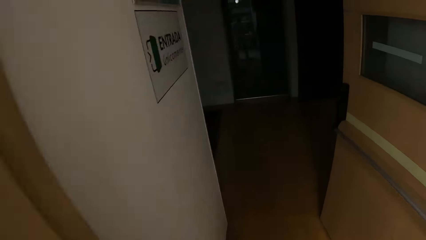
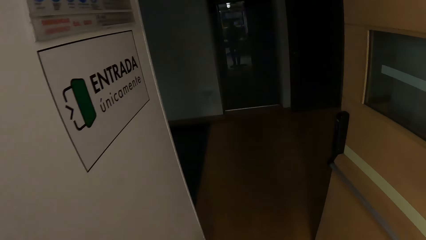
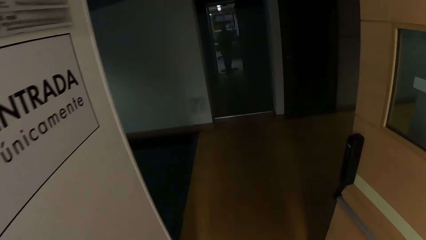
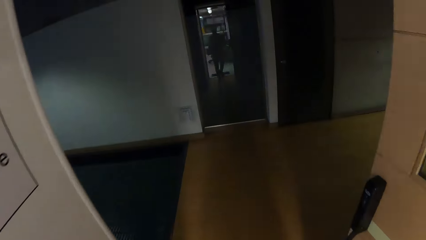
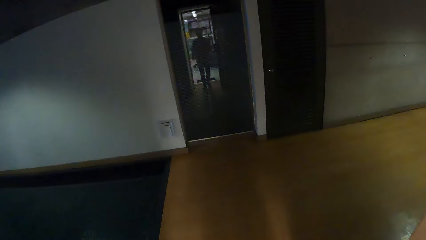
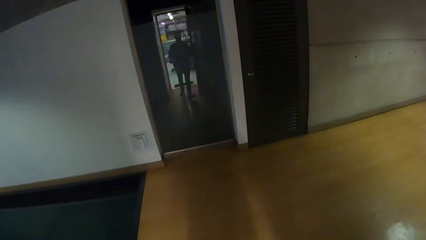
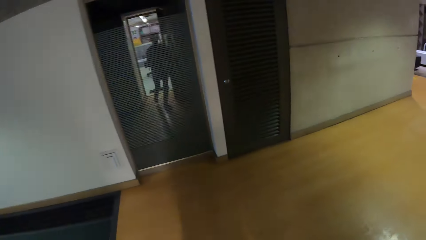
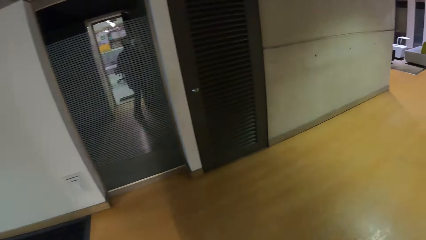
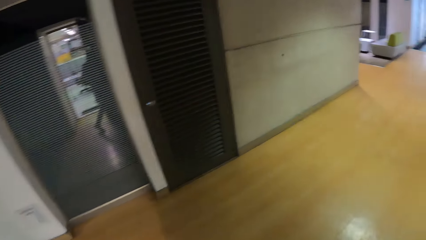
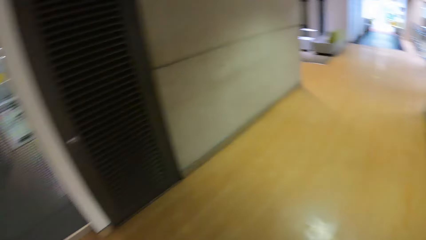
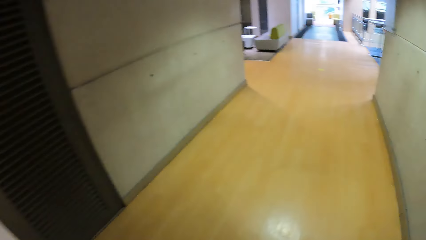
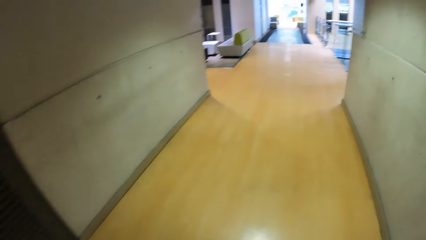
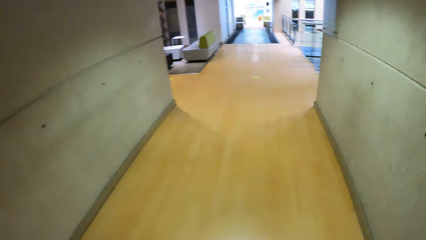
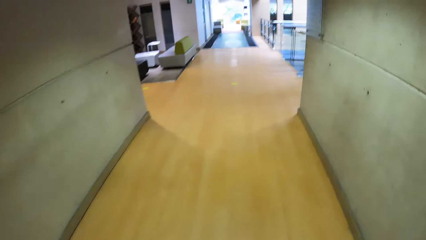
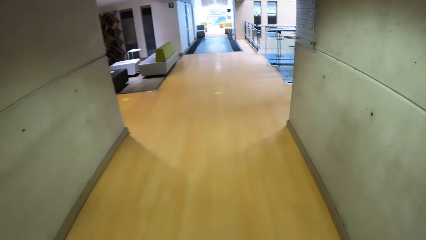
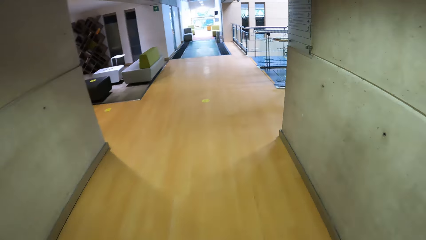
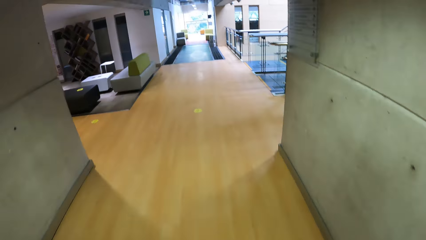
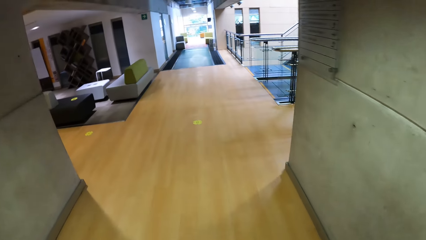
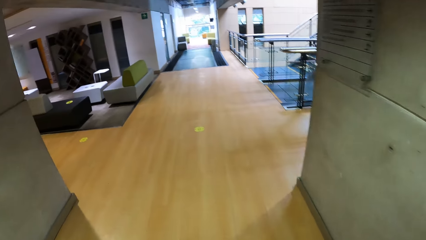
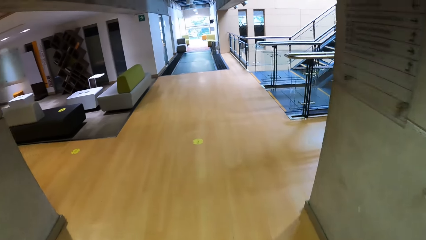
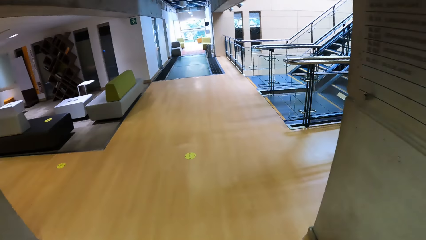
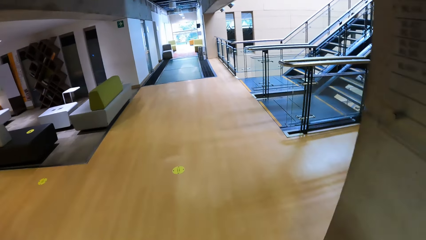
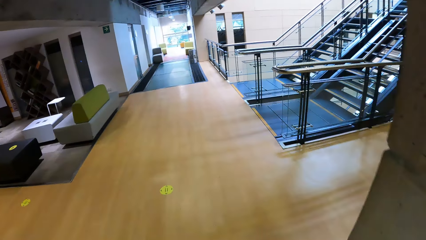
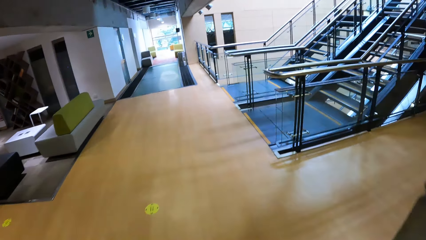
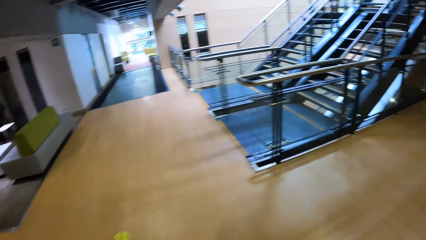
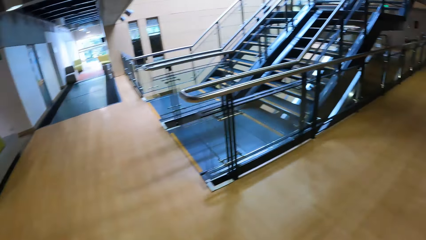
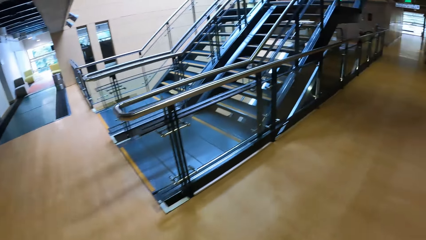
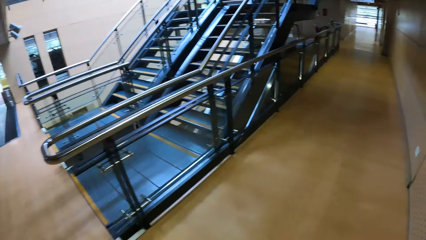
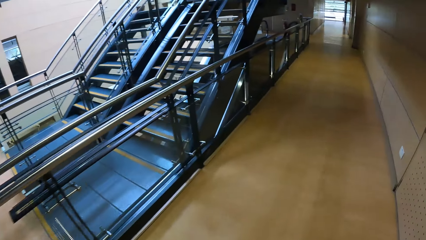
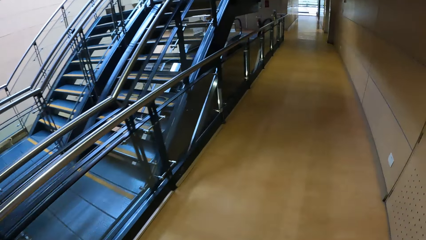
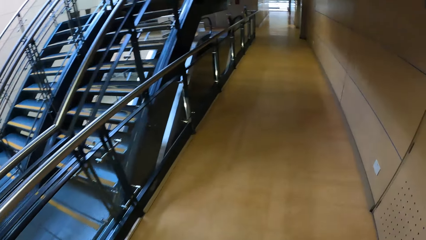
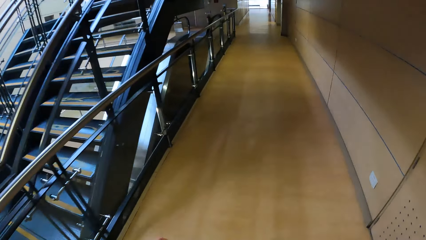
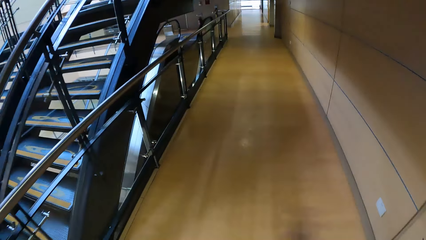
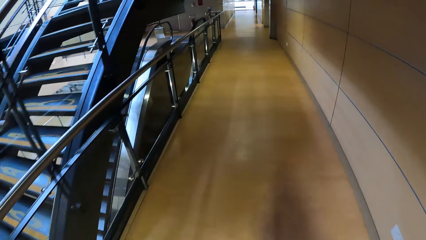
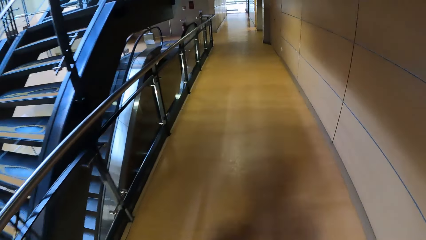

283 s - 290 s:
The camera wearer walks on the corridor.

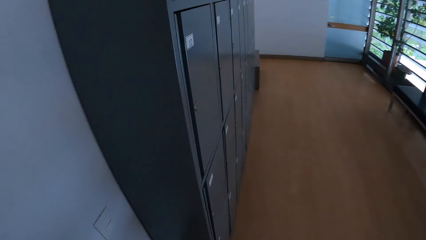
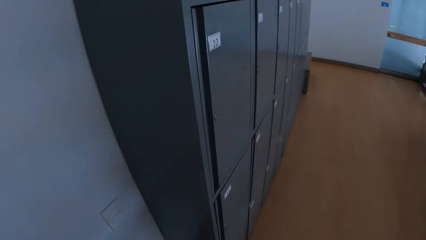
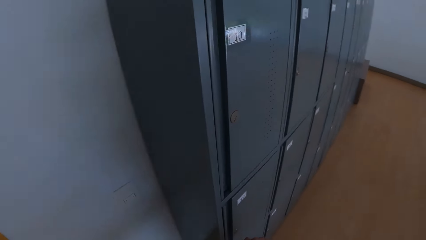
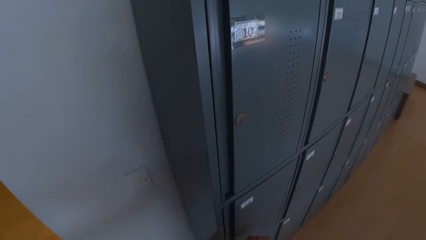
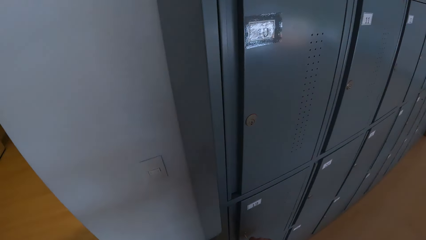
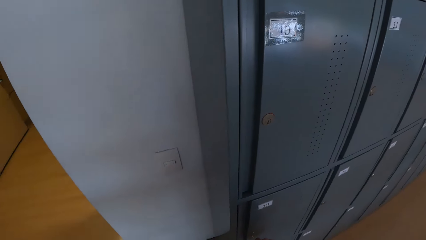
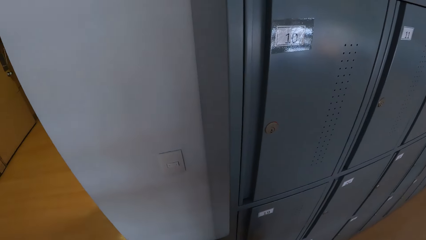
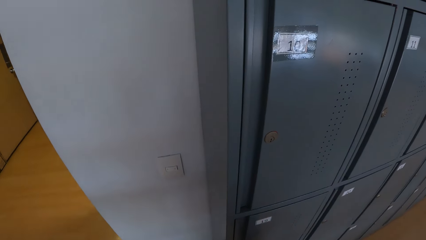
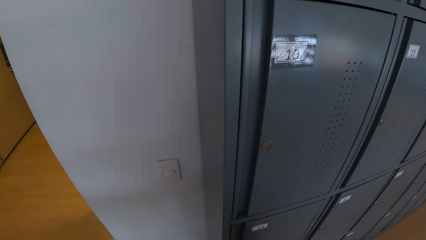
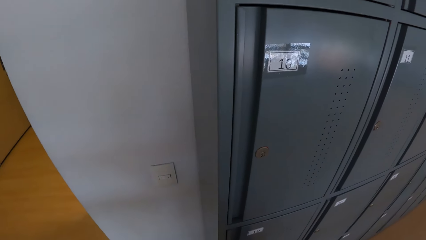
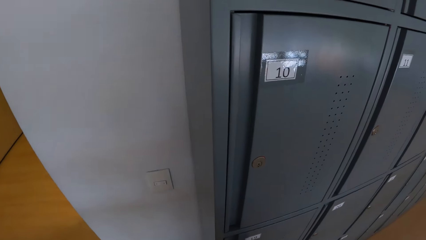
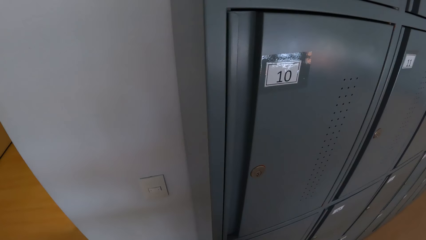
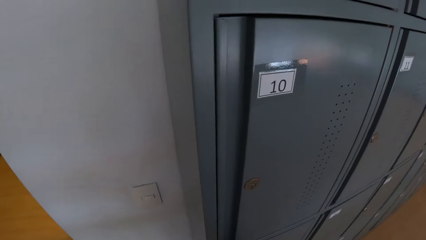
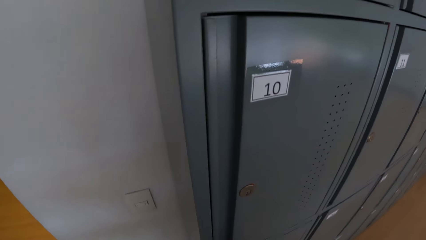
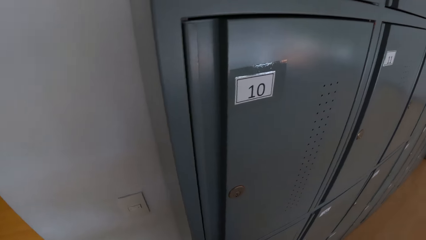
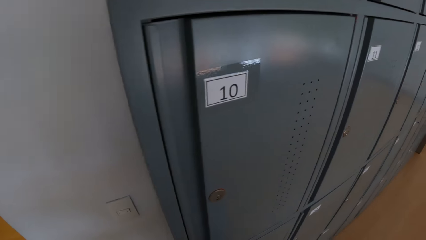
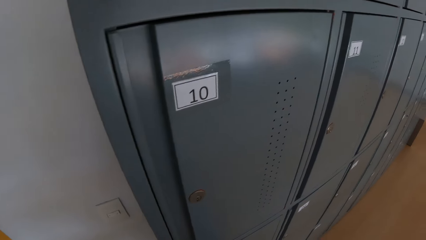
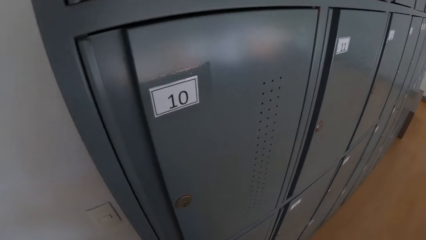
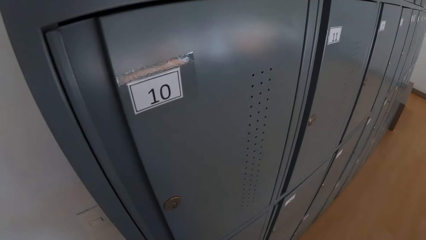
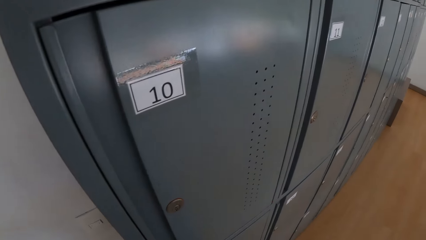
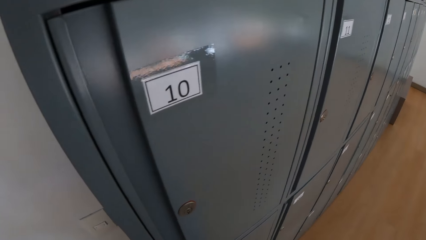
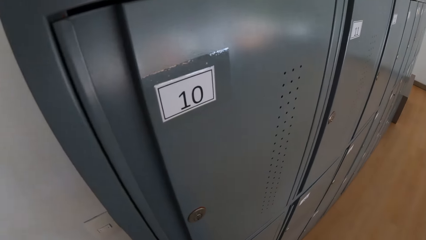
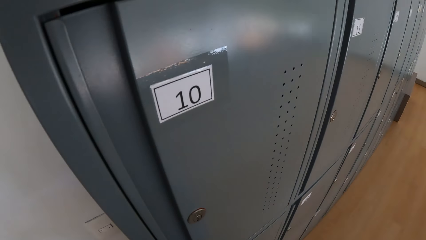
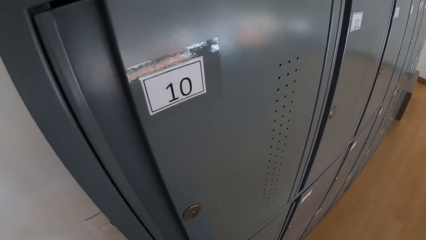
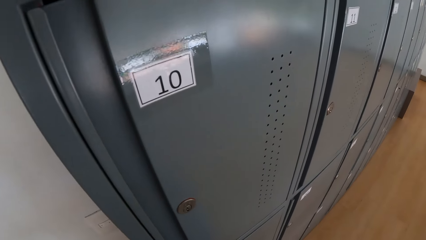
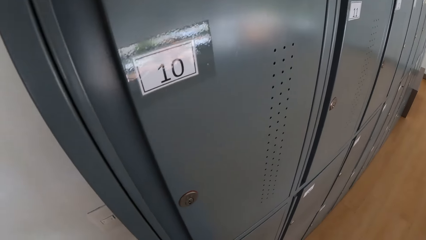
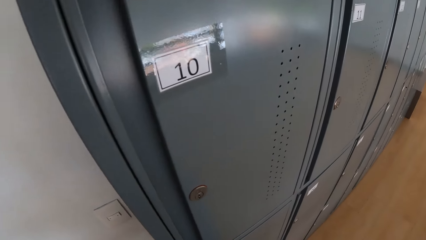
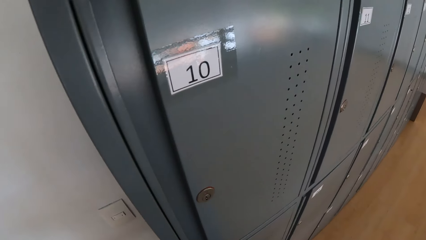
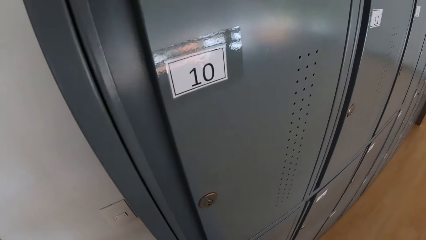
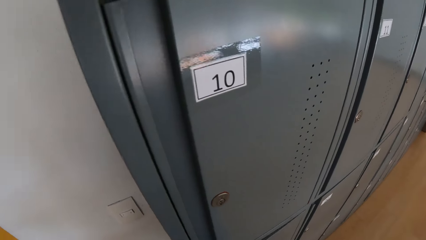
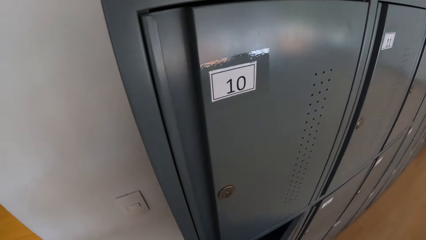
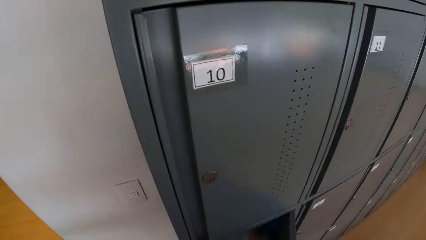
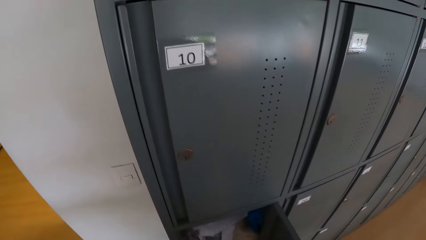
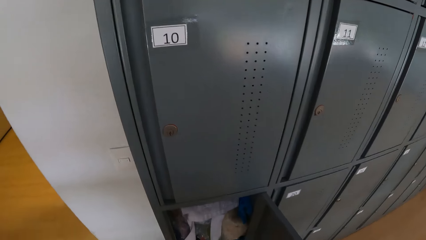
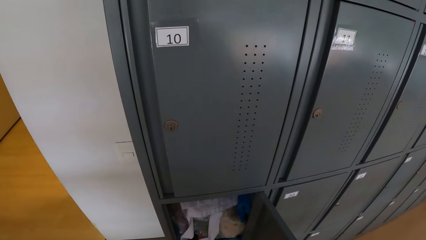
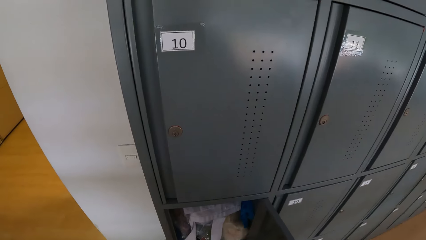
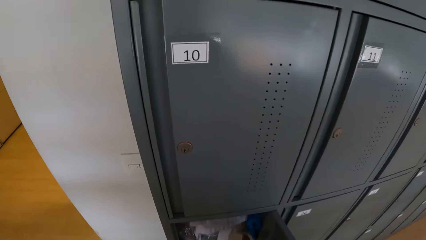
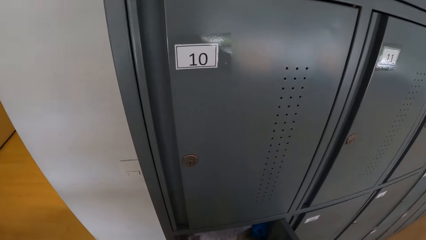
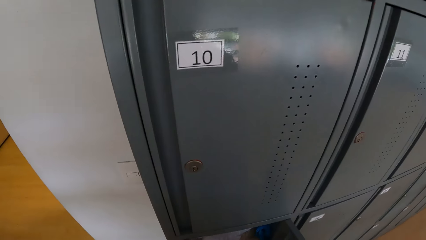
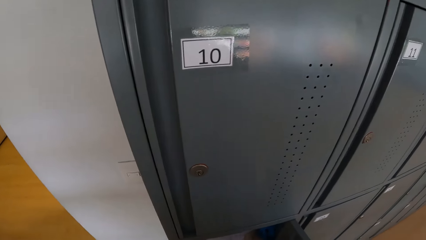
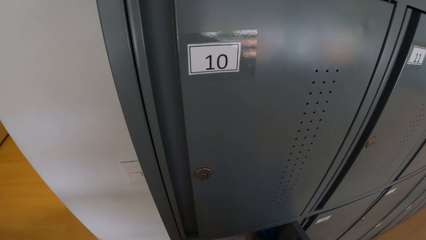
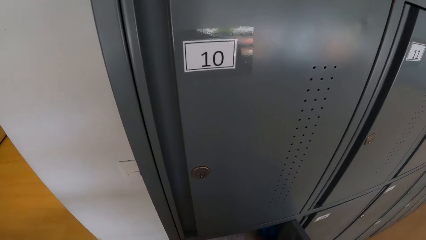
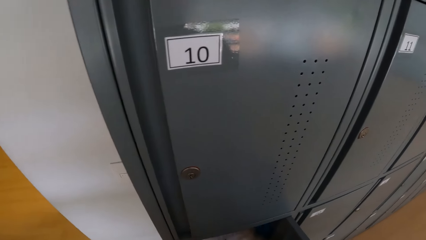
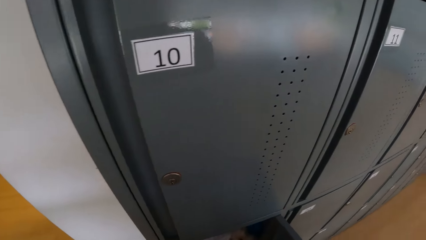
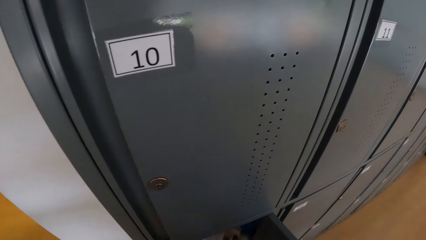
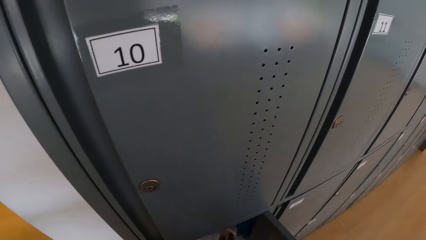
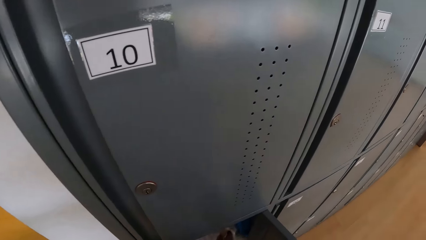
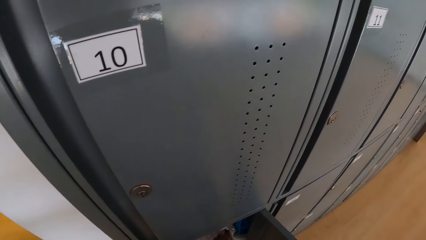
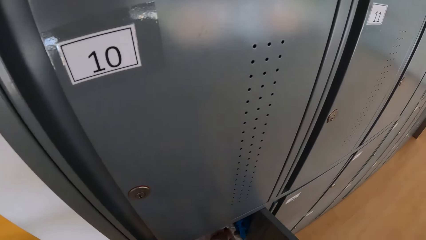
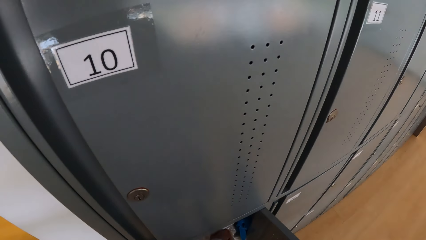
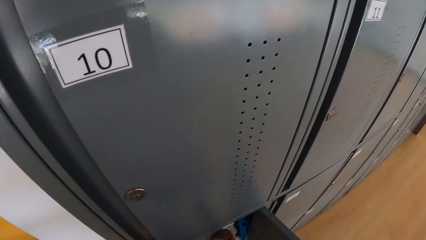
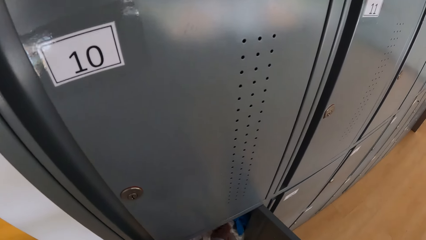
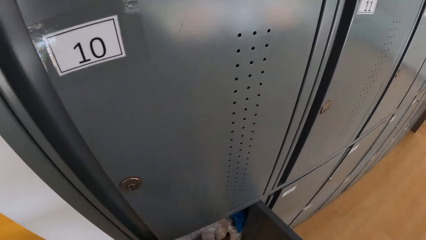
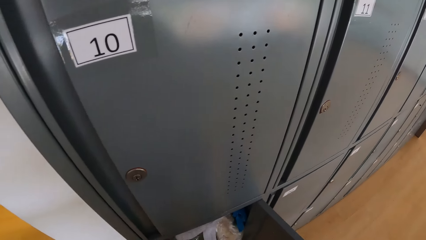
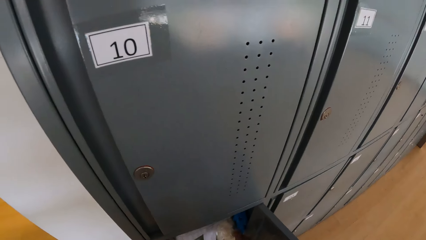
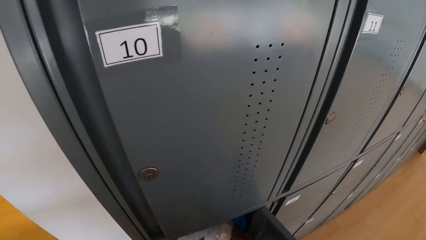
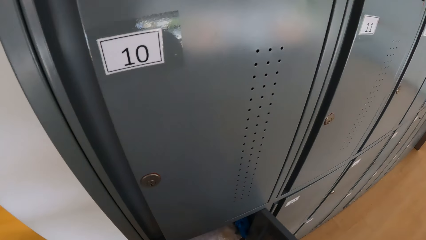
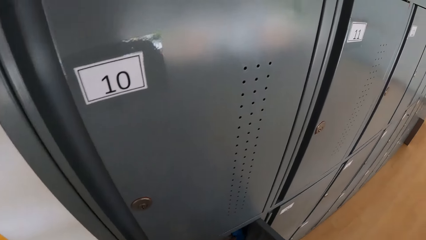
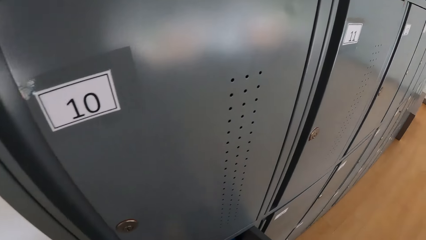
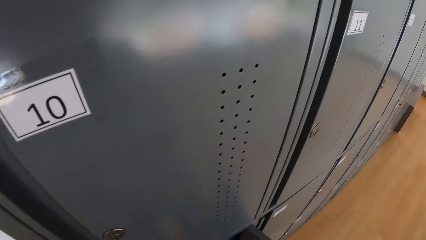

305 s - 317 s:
The camera wearer looks around. She opens a cabinet drawer with her right hand. She removes the tissue from the cabinet.
